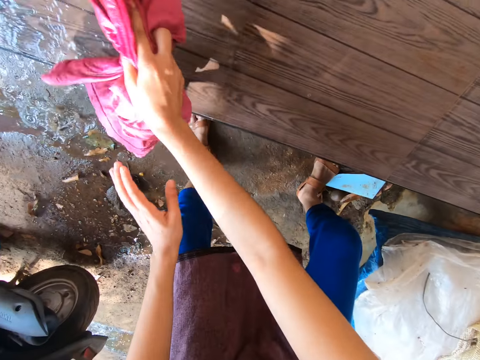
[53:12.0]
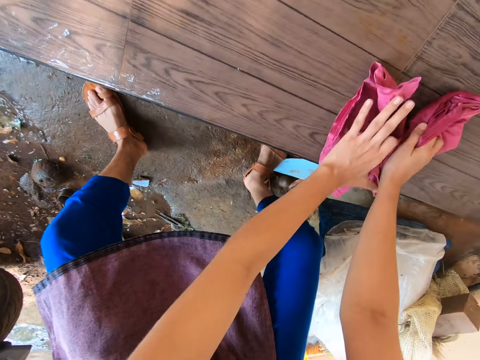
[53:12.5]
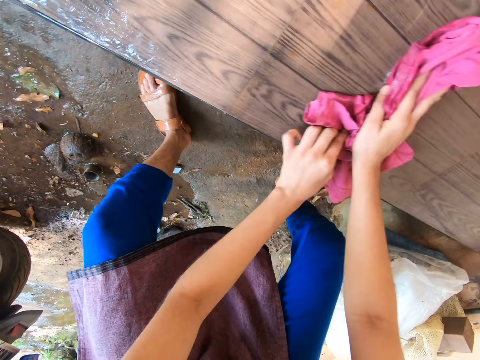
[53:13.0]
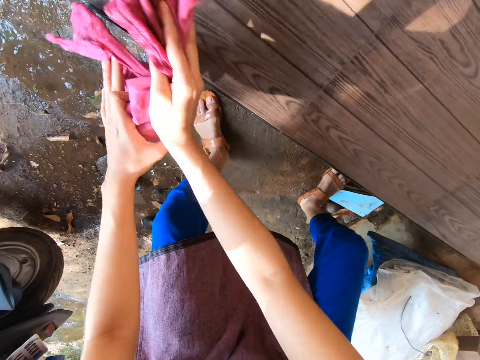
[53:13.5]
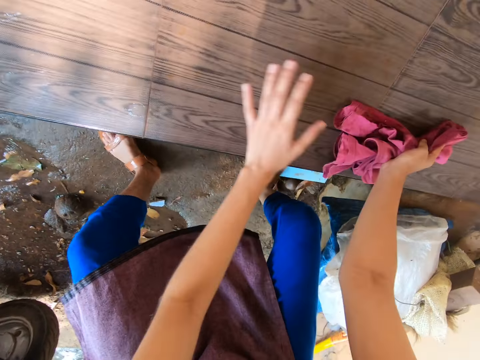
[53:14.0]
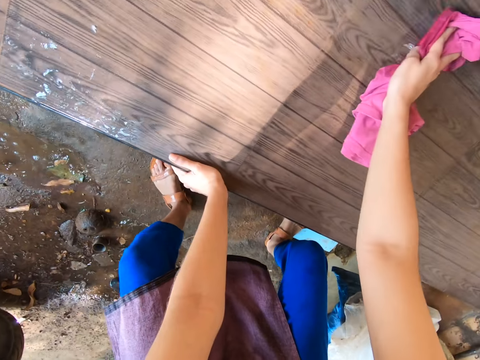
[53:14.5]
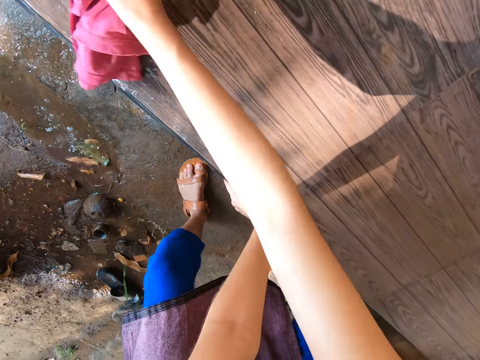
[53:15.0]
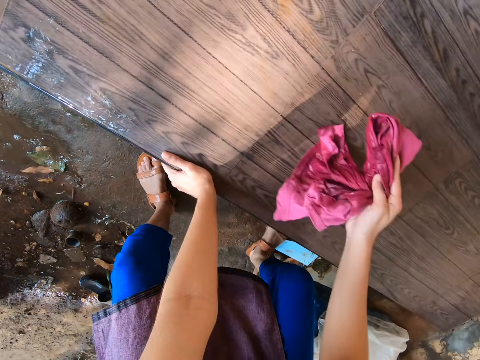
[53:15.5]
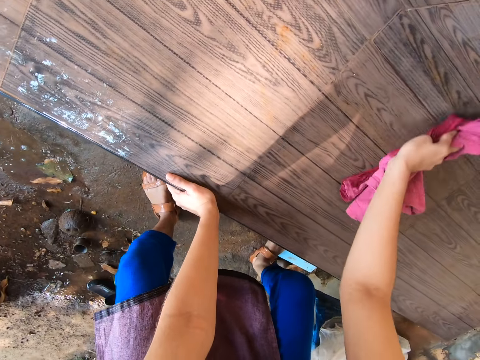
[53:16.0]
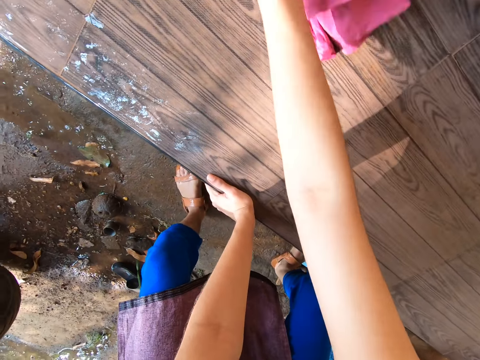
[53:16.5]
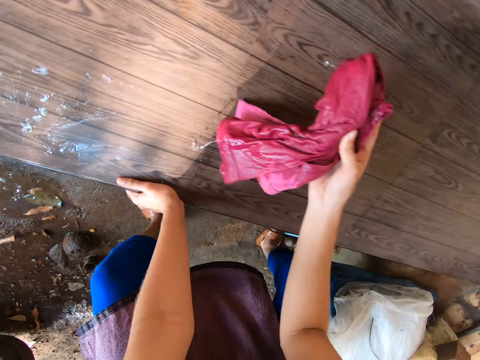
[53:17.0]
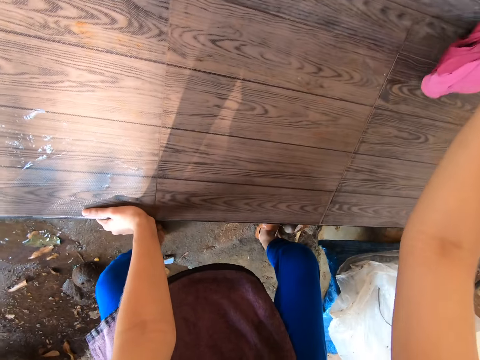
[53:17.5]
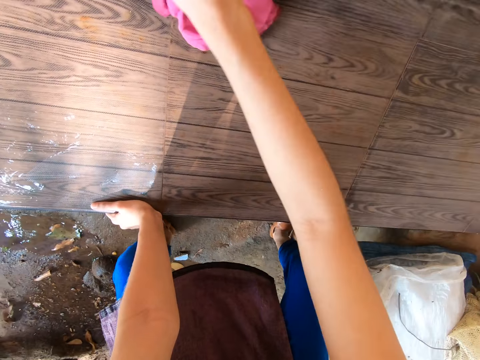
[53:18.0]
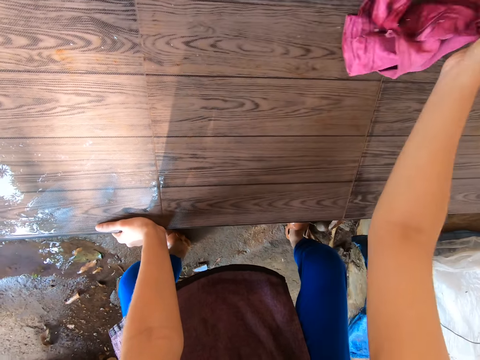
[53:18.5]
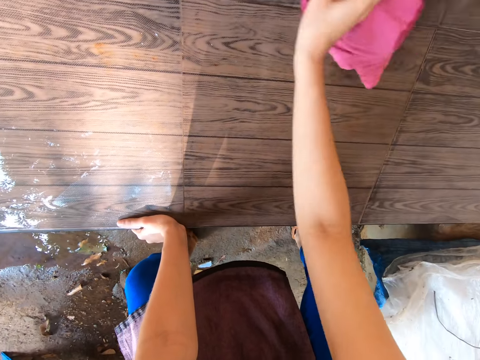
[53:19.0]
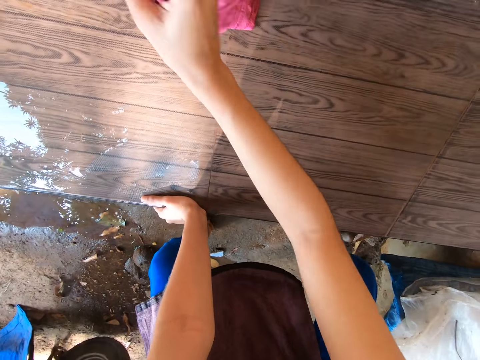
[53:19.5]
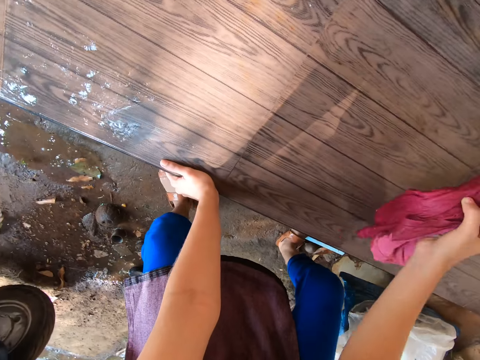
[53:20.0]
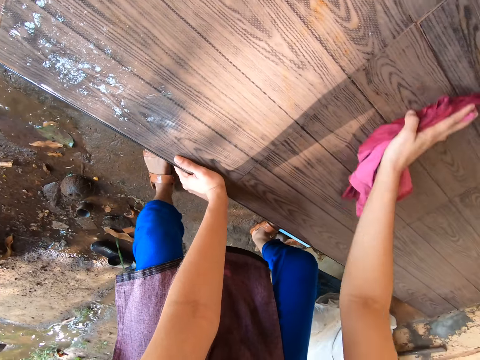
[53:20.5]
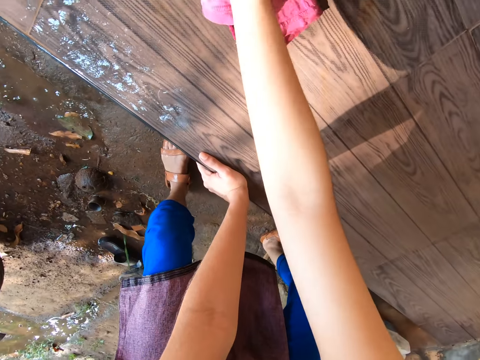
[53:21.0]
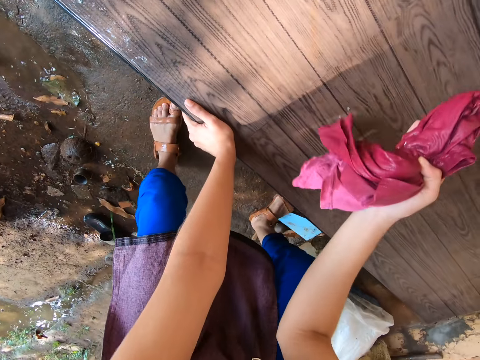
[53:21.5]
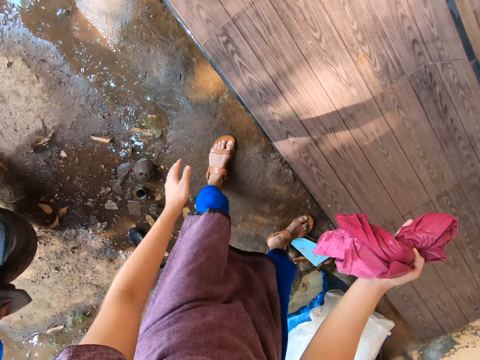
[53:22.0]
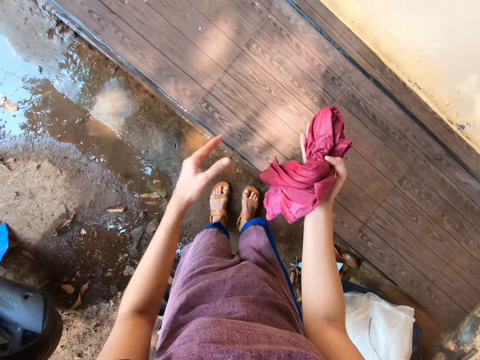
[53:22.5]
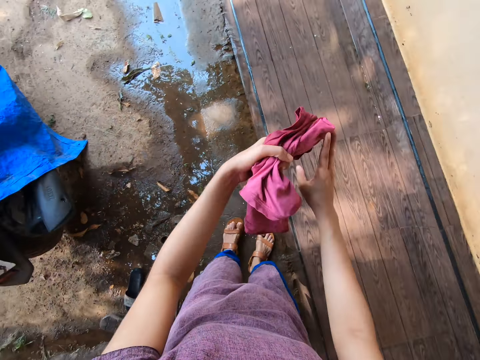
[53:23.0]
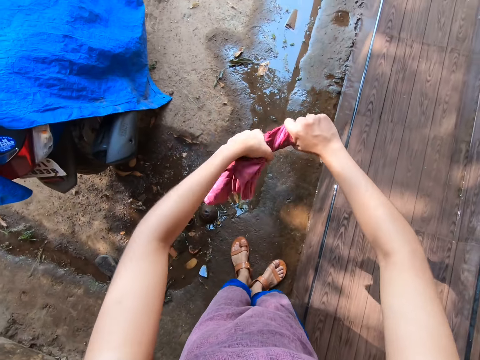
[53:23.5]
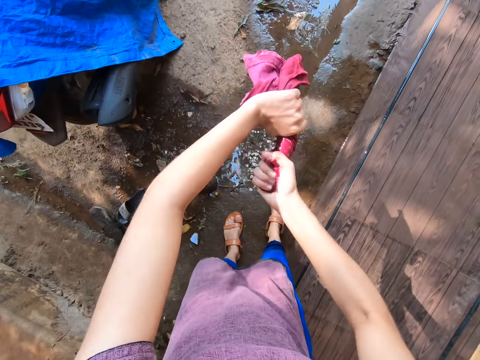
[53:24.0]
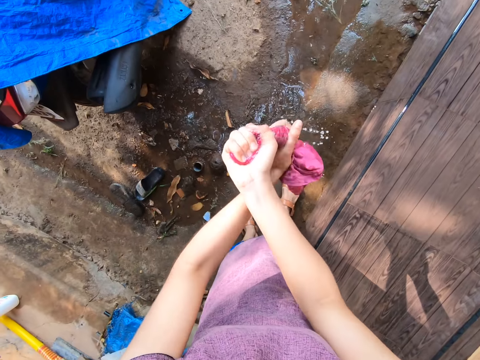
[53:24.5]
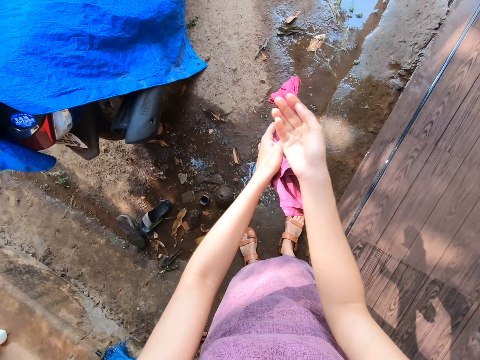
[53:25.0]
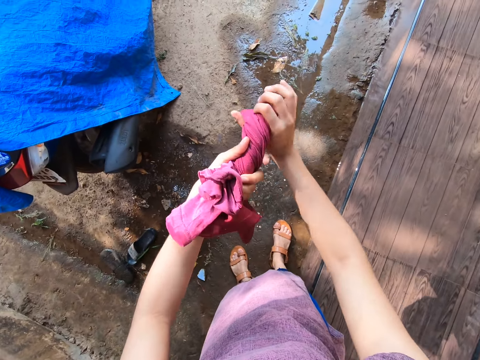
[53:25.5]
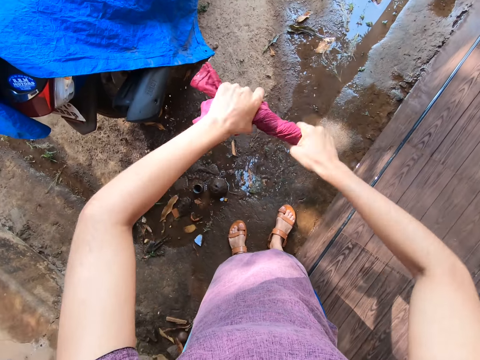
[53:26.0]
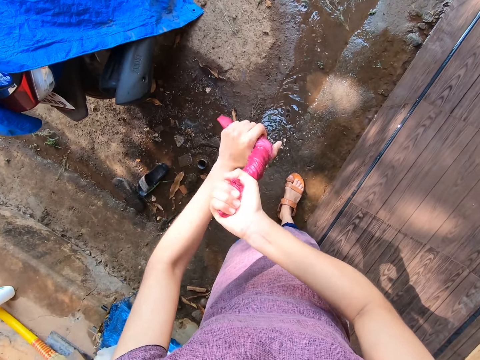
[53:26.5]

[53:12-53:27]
The camera wearer cleans the walkway of the house with the piece of cloth in both hands. She holds the rag with both hands. She puts her left hand on the walkway of the house. She cleans the walkway of the house with the piece of cloth in her right hand. She squeezes off water from the rag with both hands.

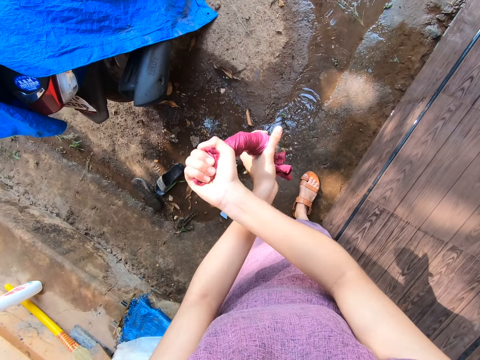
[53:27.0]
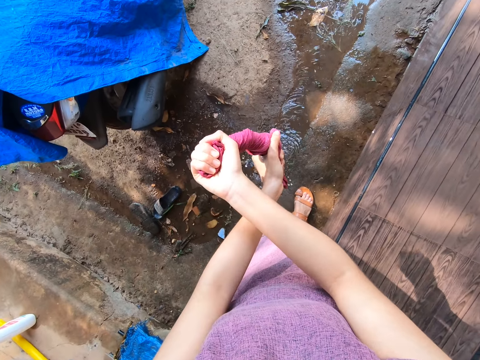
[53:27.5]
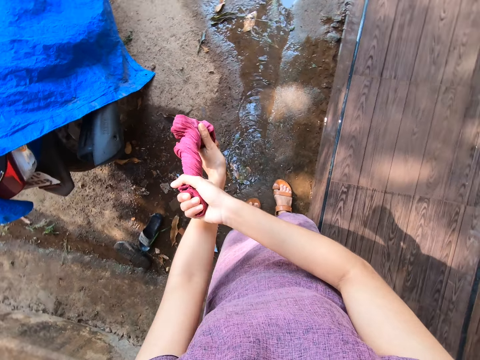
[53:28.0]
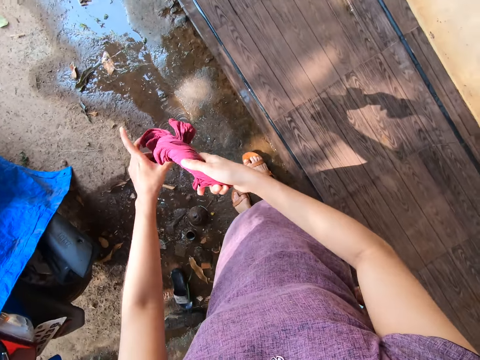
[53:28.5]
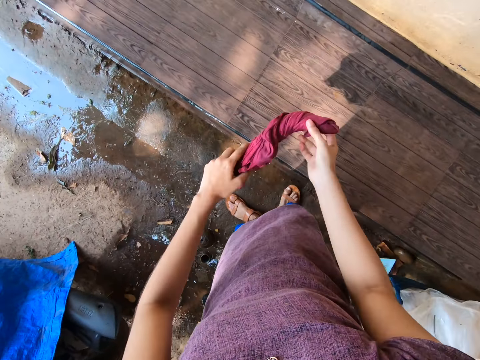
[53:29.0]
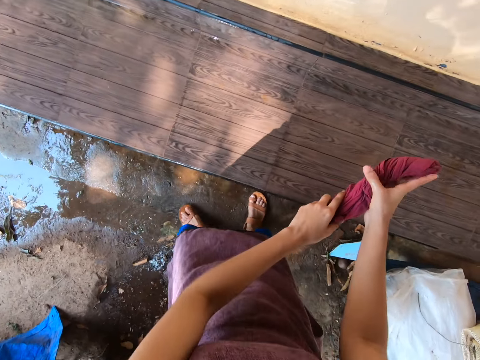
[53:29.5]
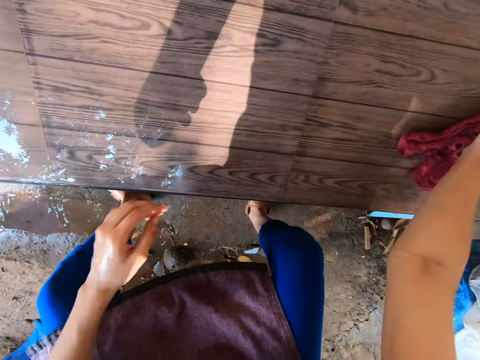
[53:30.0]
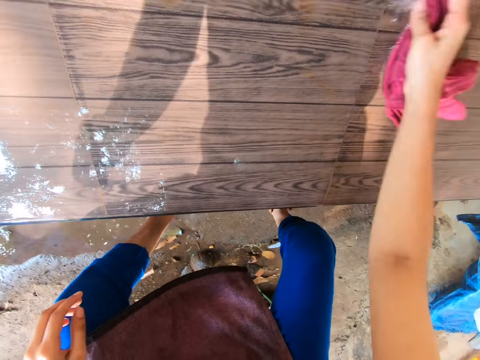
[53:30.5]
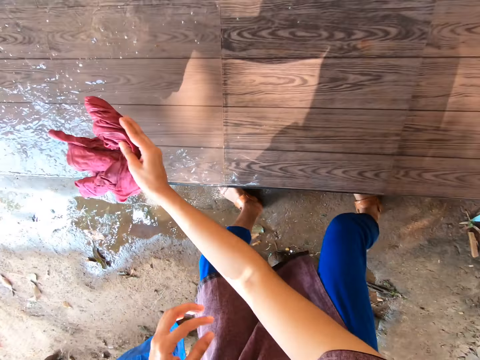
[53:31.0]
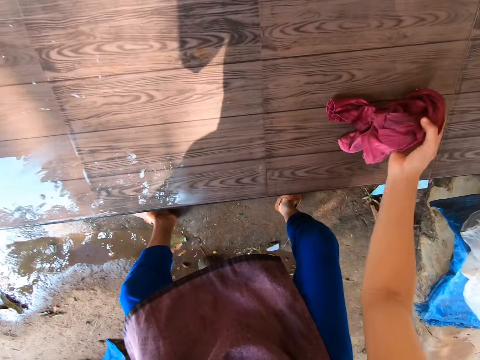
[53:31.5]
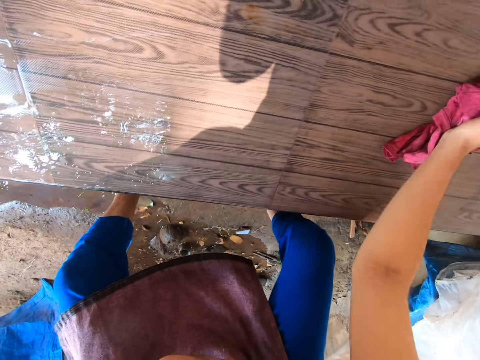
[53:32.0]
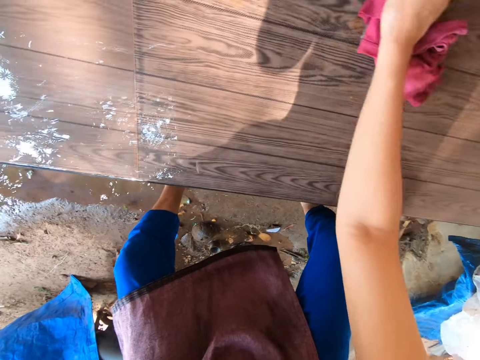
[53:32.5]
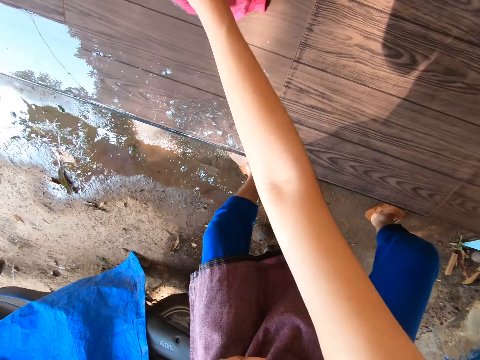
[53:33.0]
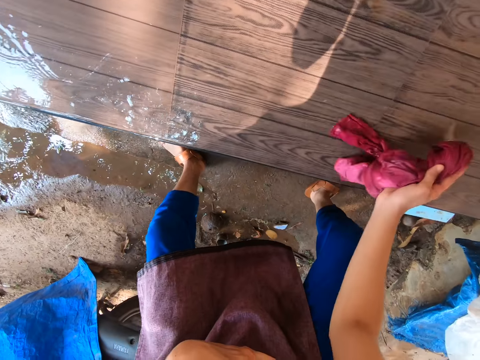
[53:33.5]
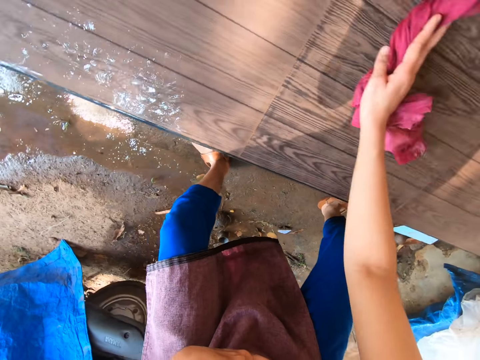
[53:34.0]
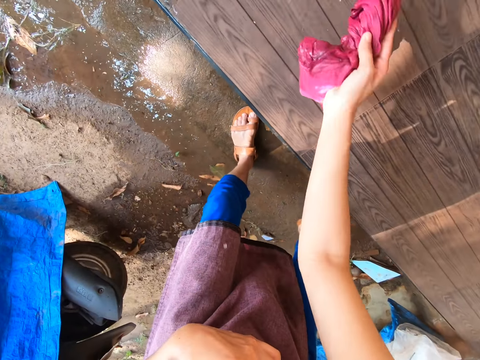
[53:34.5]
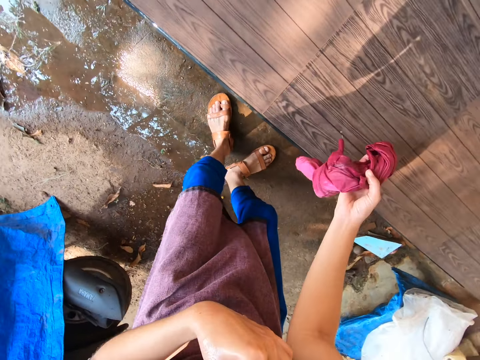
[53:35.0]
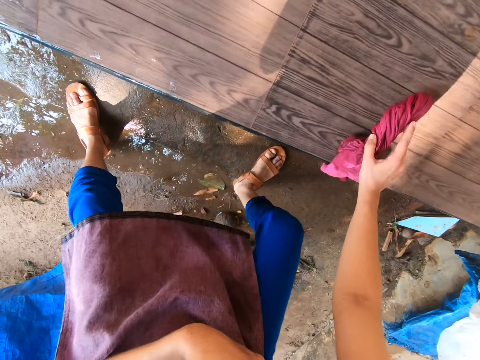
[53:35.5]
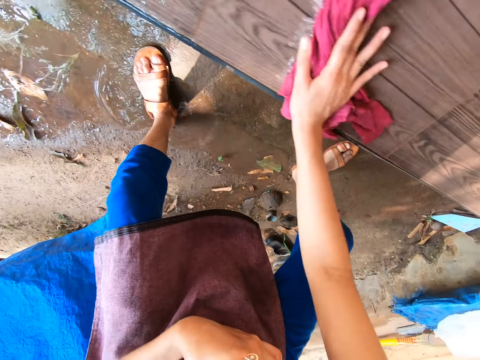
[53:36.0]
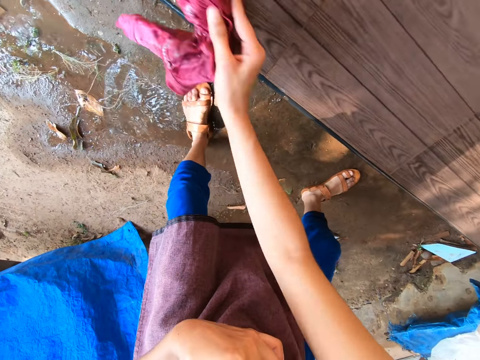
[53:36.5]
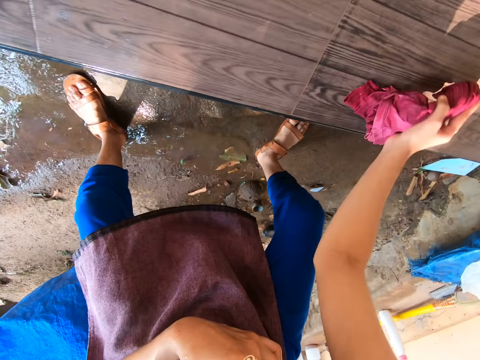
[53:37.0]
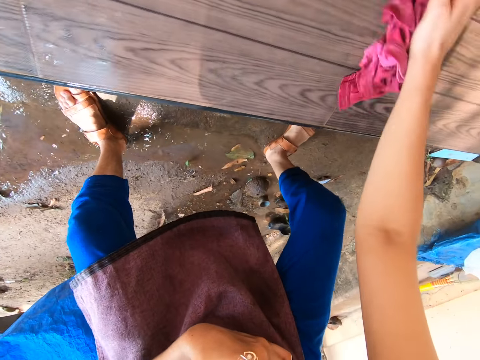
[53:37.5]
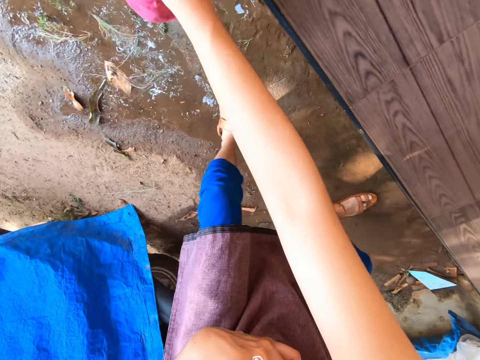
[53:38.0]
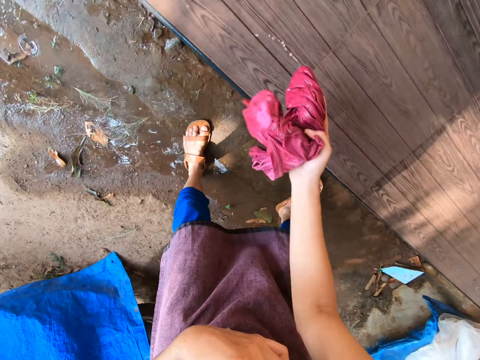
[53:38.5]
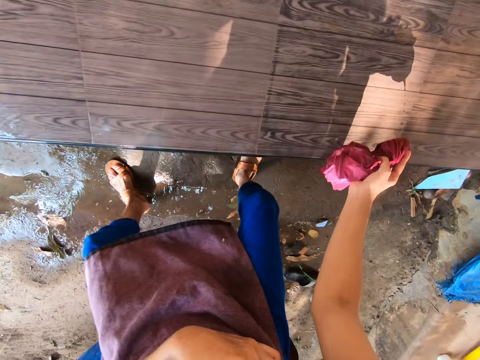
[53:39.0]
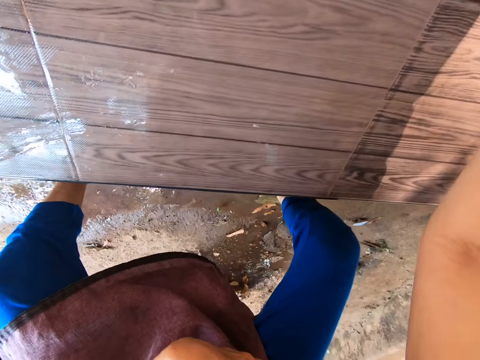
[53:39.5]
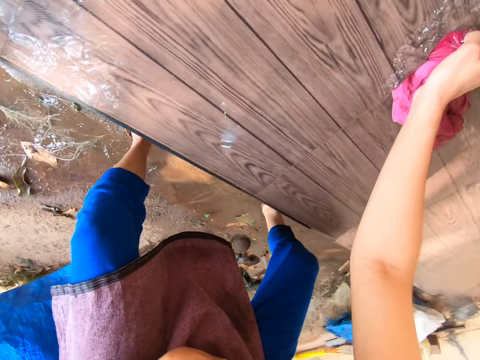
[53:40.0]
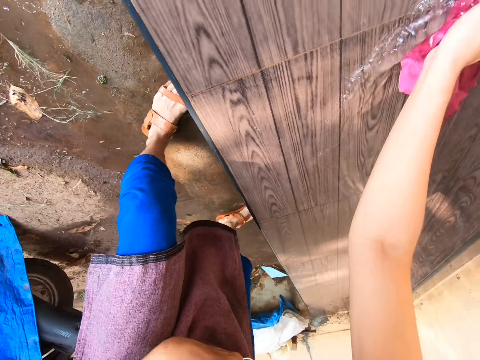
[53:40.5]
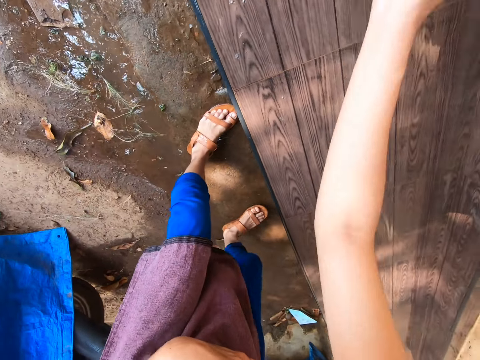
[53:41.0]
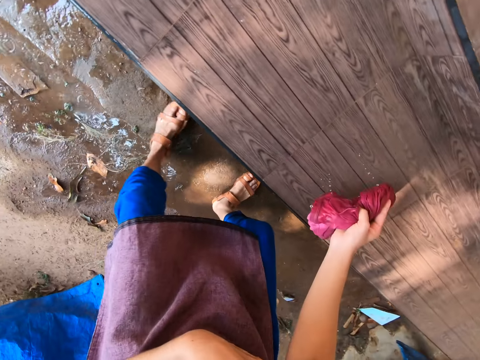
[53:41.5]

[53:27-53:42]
The camera wearer cleans the walkway of the house with the piece of cloth in her right hand.
